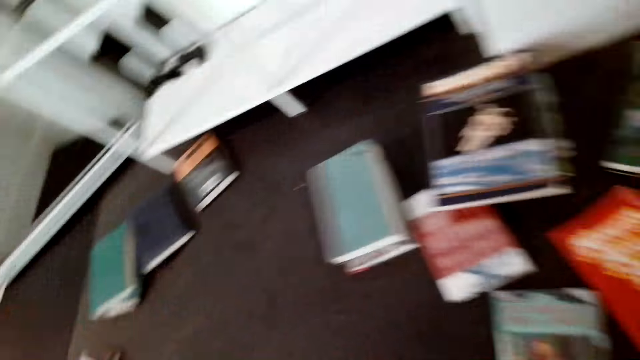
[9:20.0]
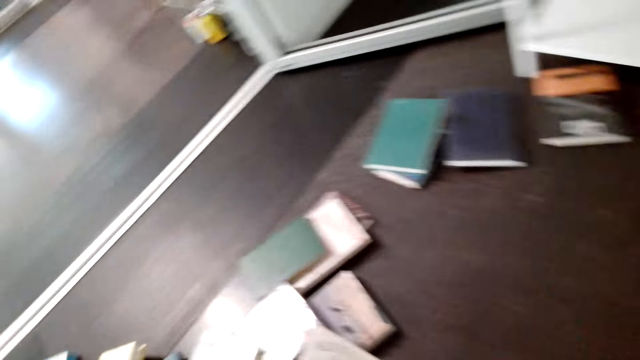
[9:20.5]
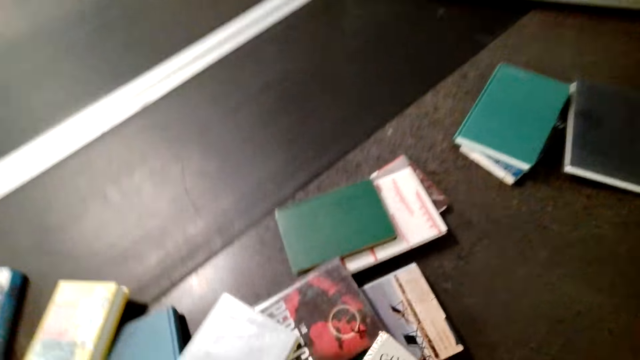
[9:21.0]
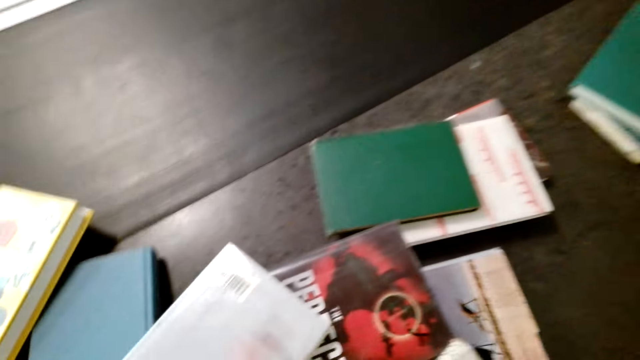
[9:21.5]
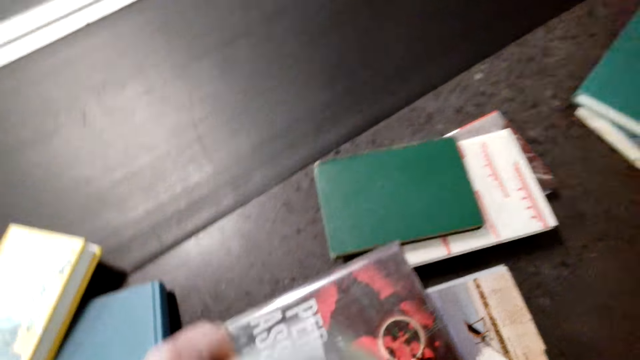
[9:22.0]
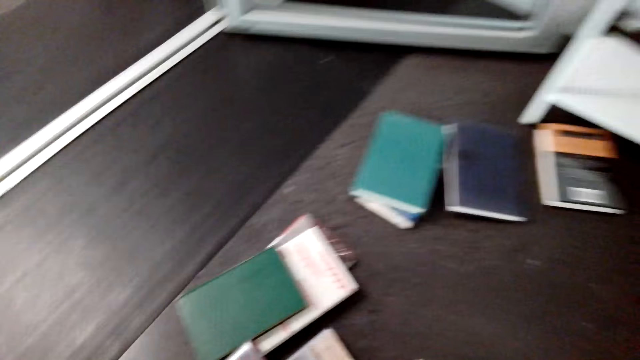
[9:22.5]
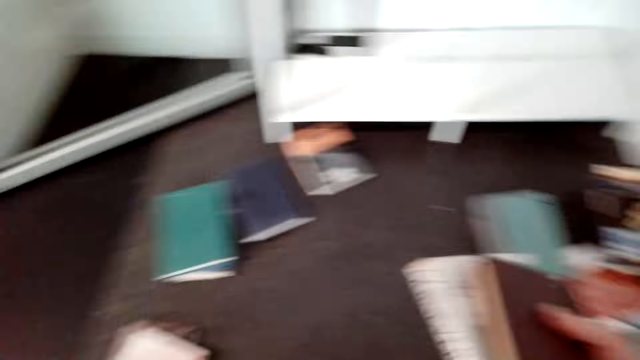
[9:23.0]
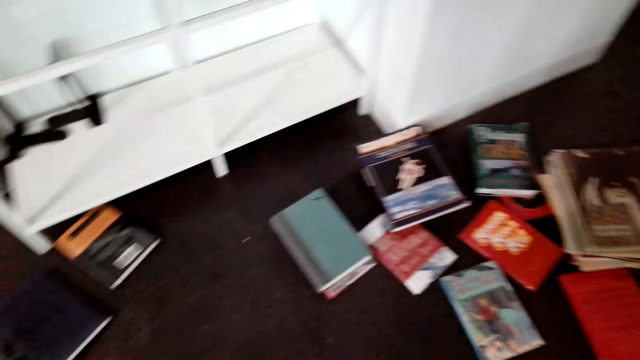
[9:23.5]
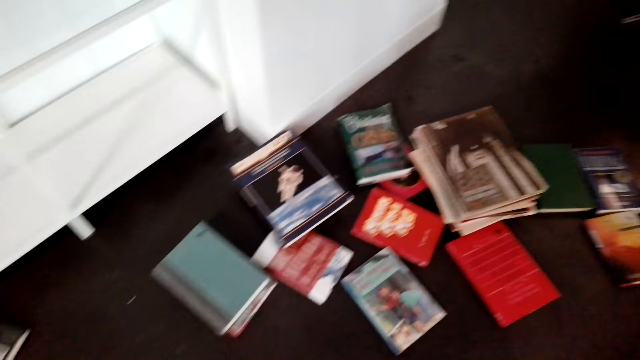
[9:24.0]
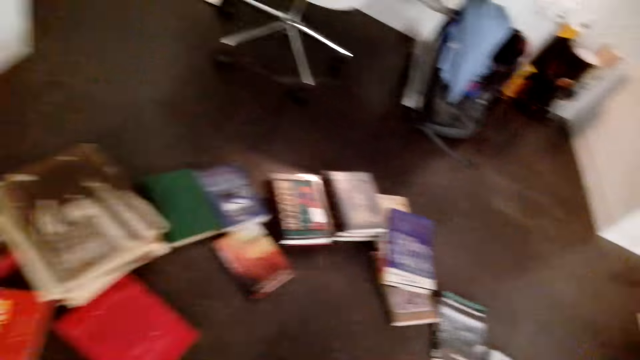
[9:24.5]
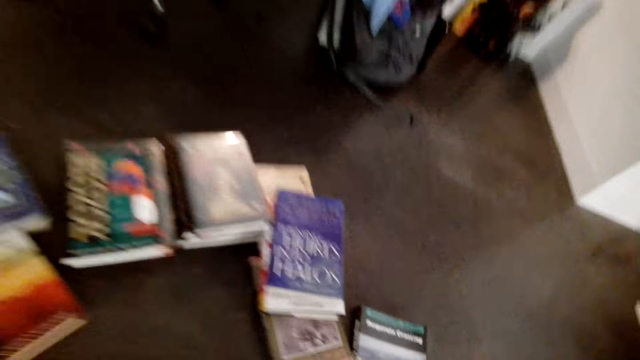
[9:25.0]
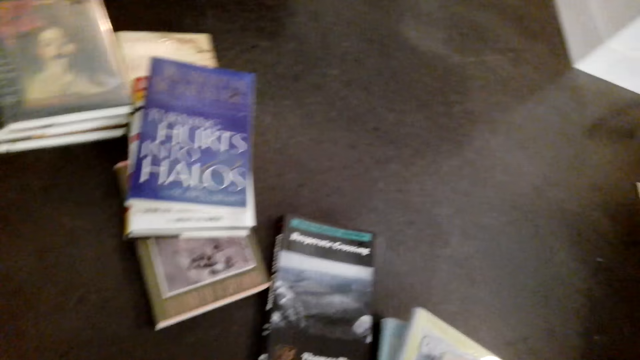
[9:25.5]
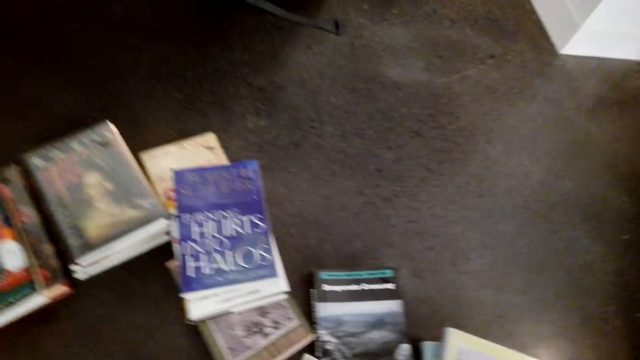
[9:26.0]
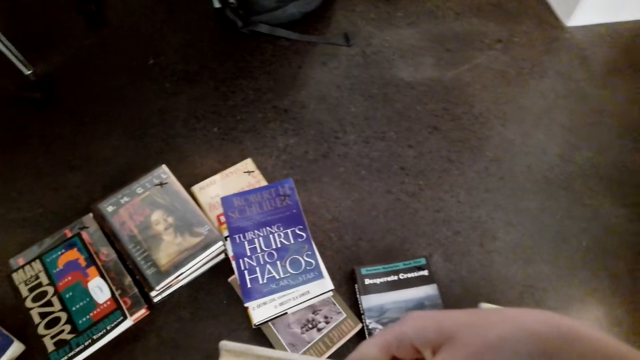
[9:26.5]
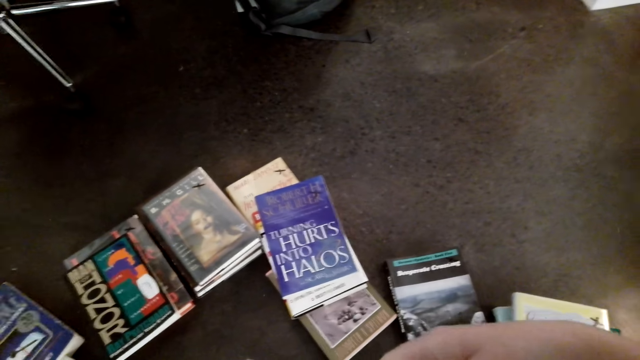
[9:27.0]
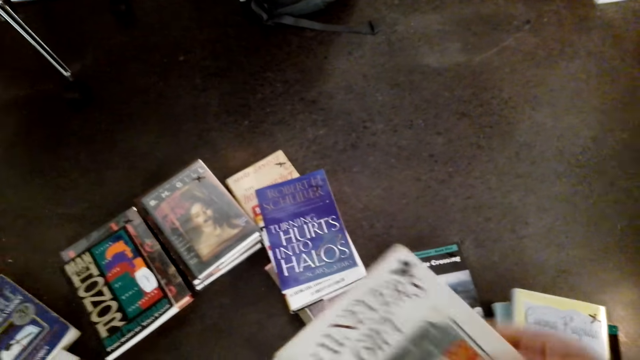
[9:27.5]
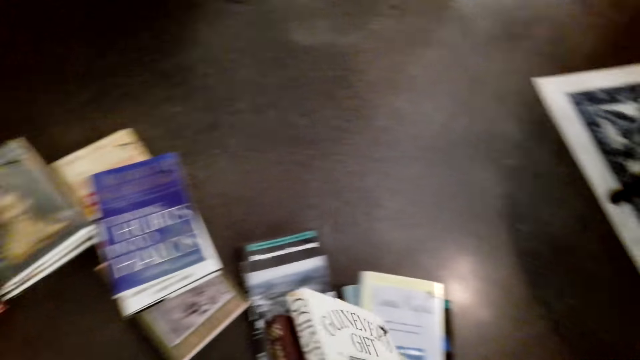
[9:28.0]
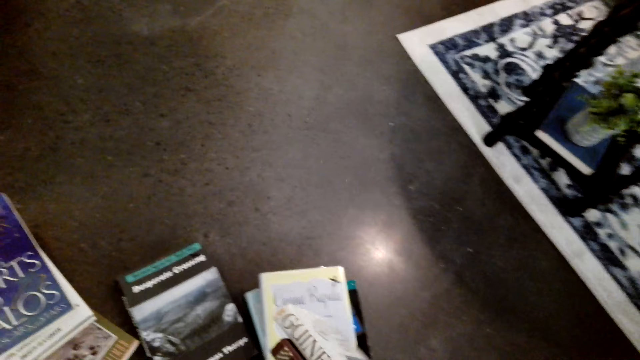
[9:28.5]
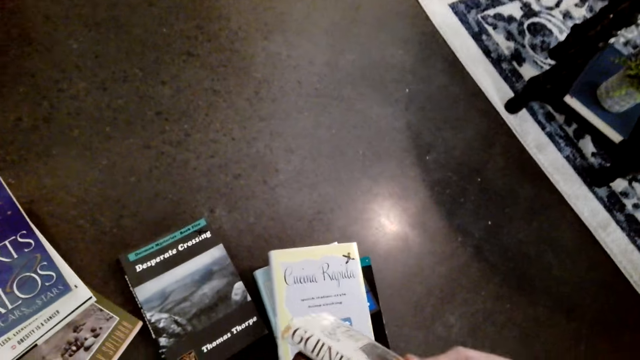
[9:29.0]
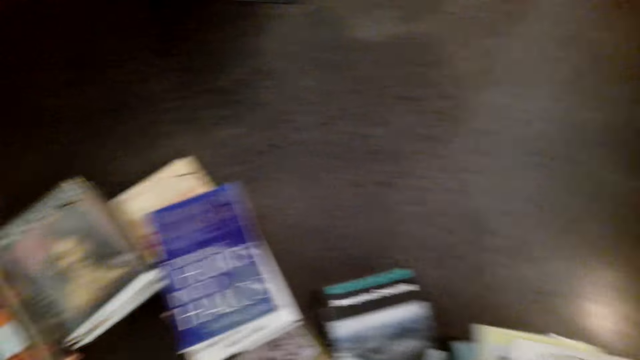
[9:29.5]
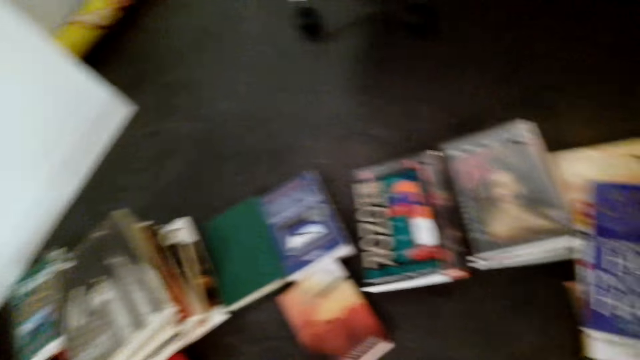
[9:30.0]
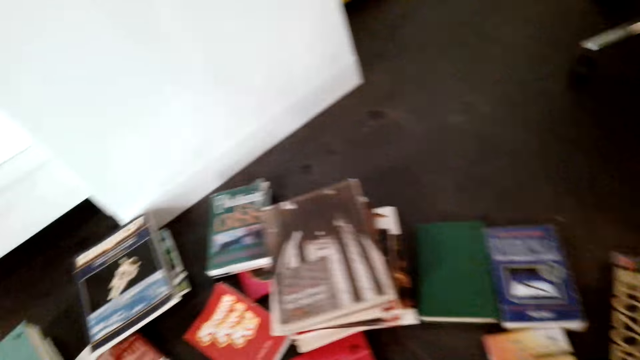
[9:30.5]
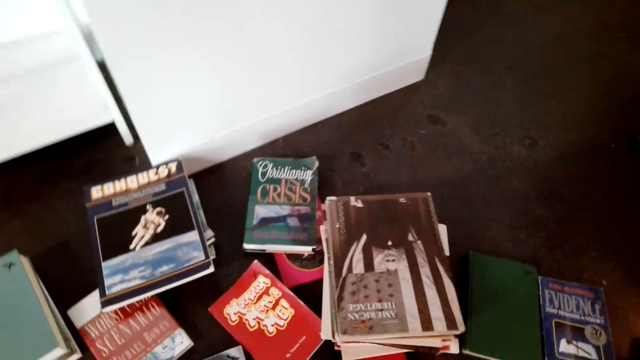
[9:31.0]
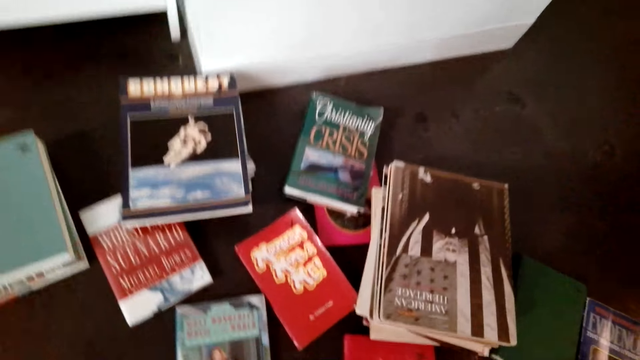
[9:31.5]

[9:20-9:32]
The camera wearer looks around. They pick up a book. They arrange books. They hold a book.

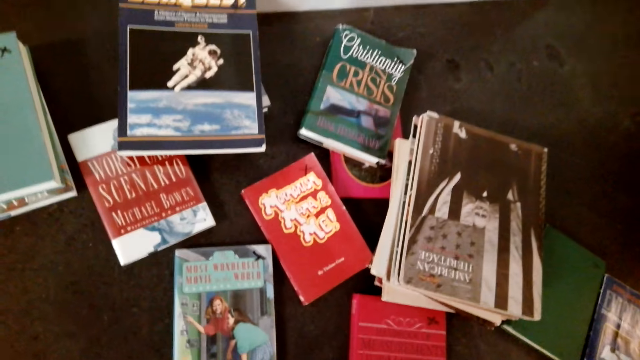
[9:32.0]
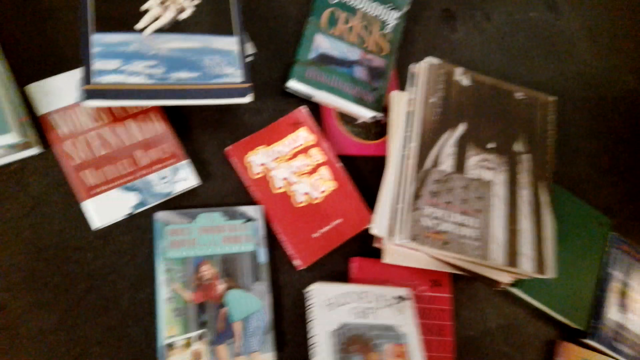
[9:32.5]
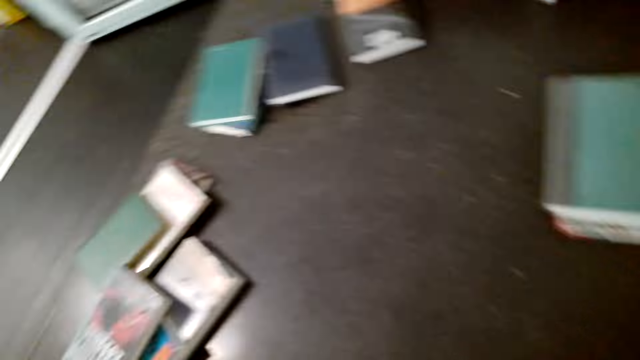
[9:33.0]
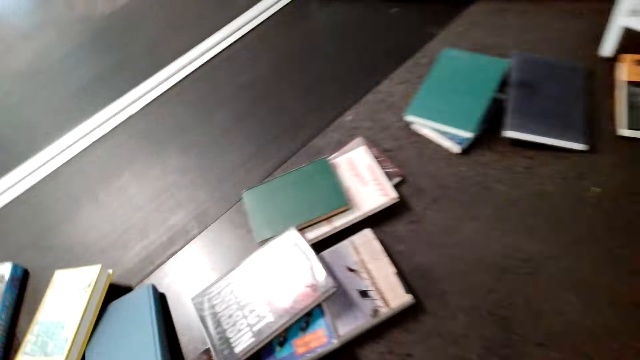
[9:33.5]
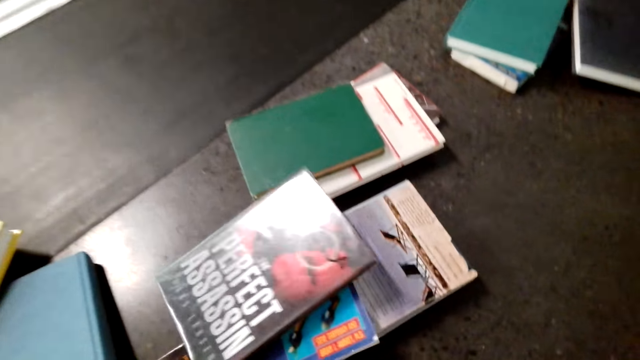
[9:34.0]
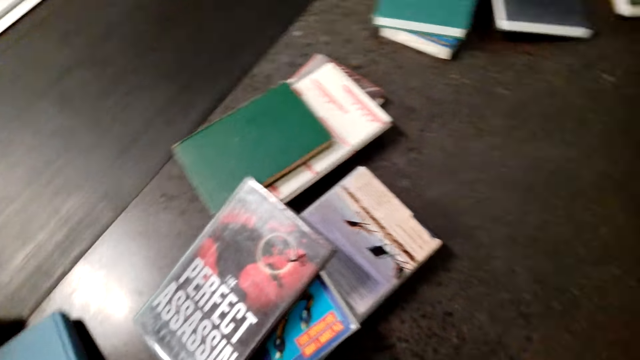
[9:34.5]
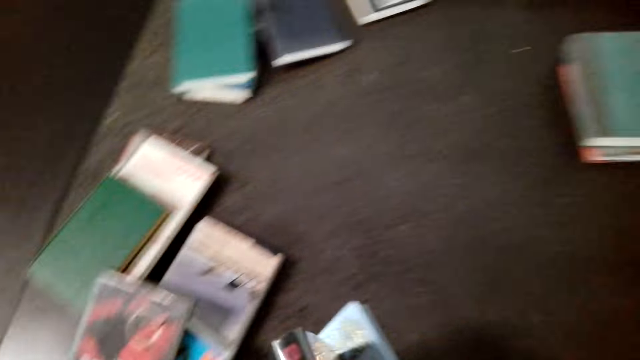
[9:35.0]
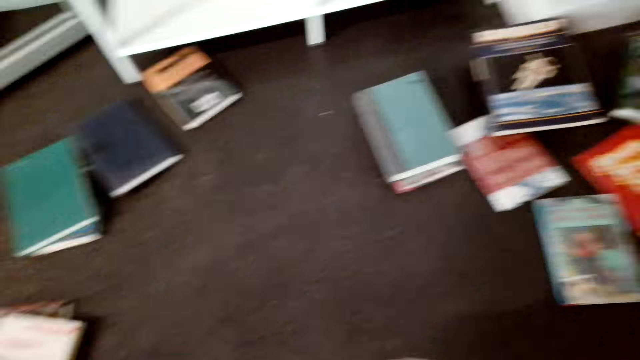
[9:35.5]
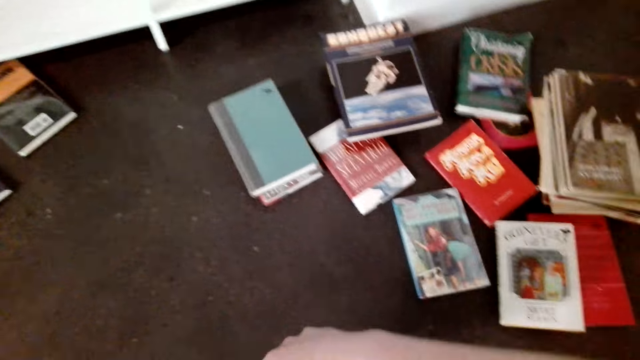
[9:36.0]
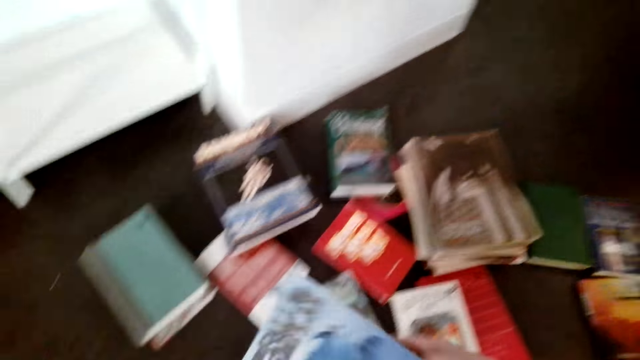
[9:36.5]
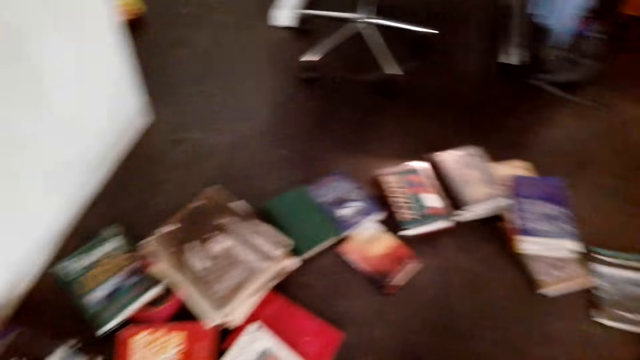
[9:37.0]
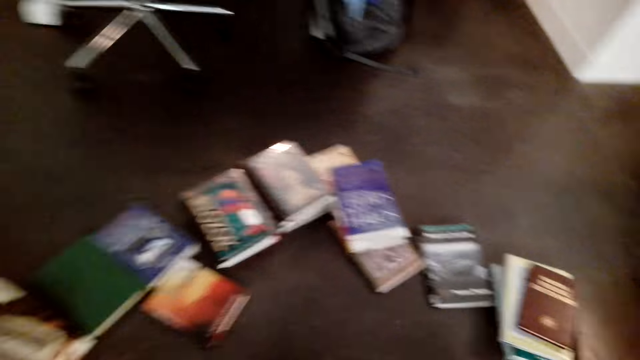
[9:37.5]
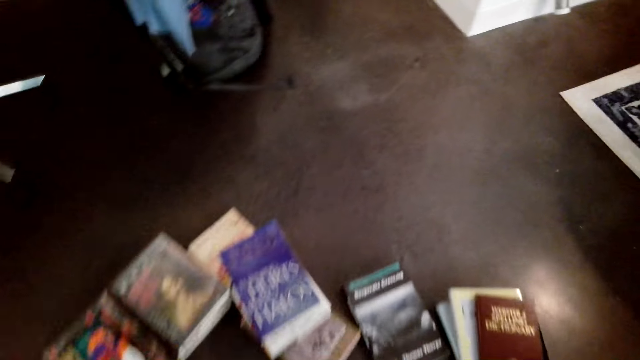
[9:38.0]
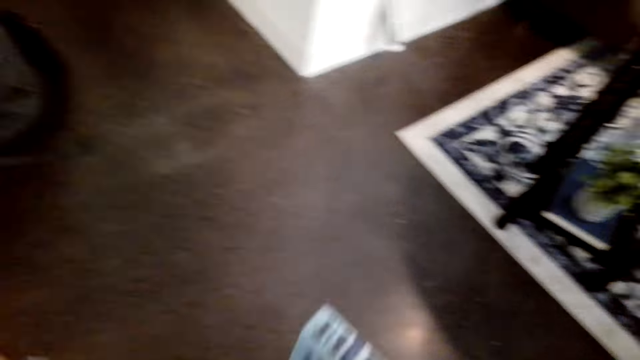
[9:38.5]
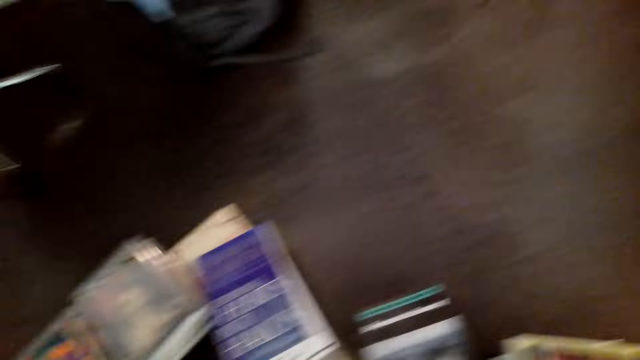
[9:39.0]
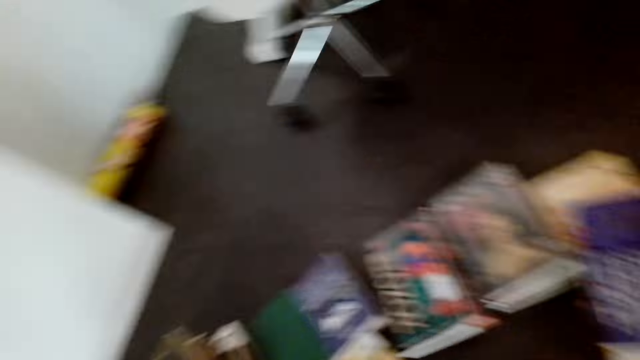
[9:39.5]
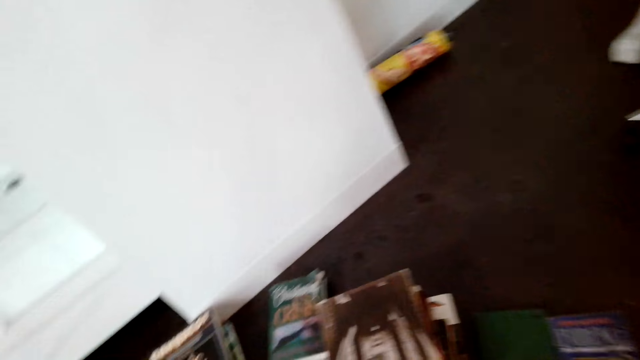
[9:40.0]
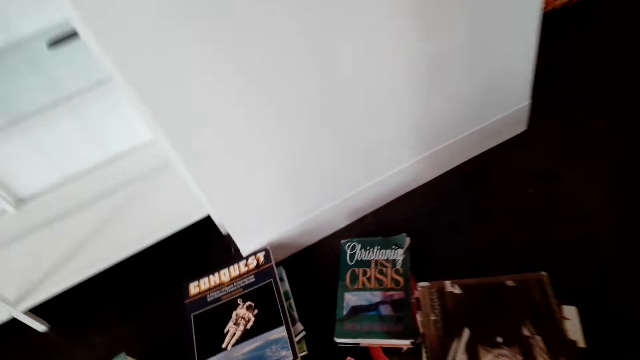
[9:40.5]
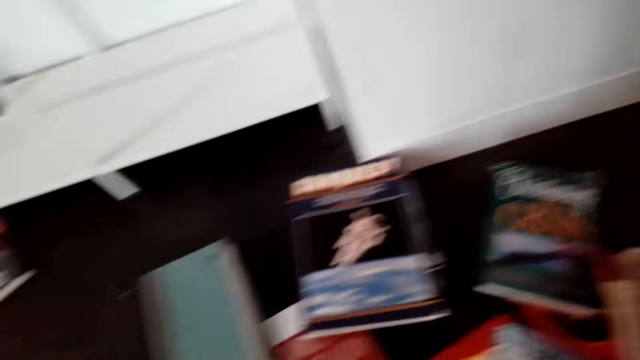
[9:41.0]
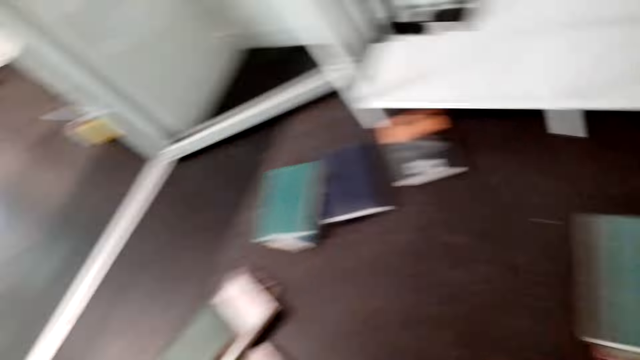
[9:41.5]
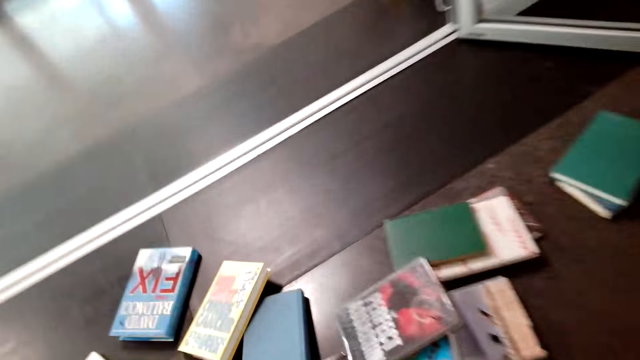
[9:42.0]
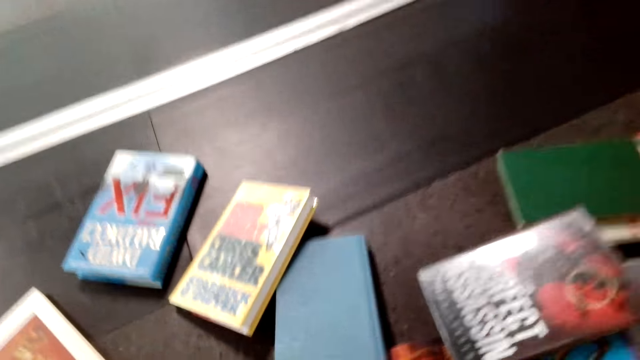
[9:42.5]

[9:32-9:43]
The camera wearer holds books. They arrange books. They look around.
